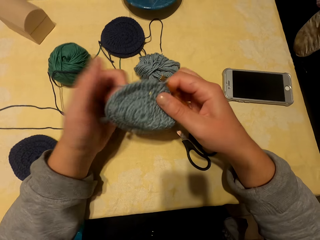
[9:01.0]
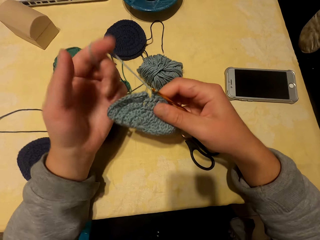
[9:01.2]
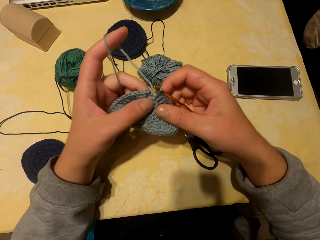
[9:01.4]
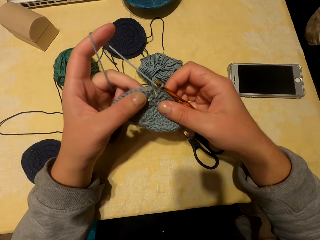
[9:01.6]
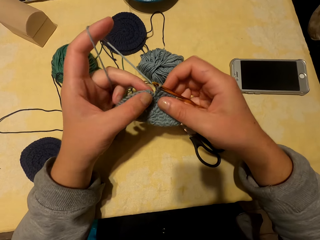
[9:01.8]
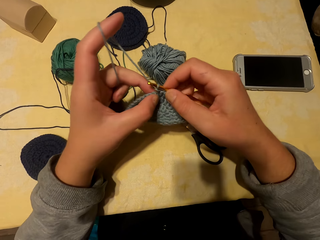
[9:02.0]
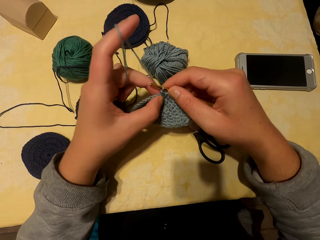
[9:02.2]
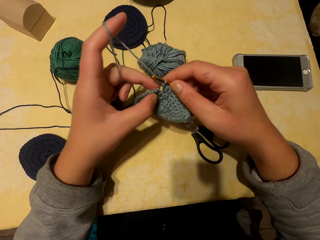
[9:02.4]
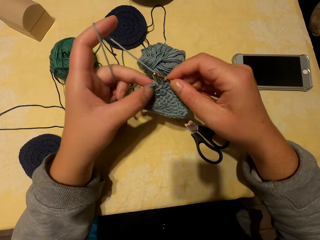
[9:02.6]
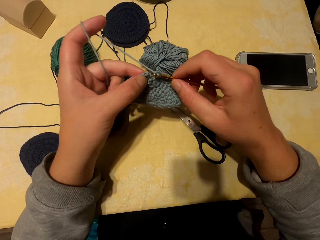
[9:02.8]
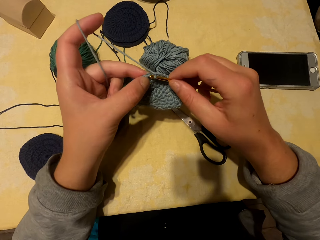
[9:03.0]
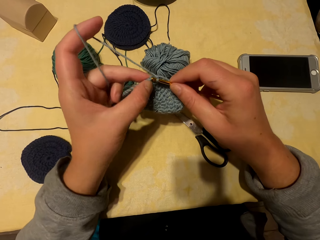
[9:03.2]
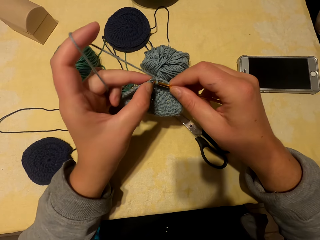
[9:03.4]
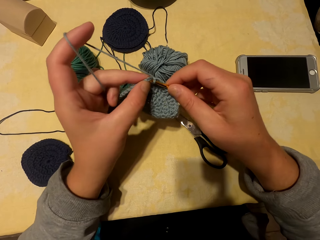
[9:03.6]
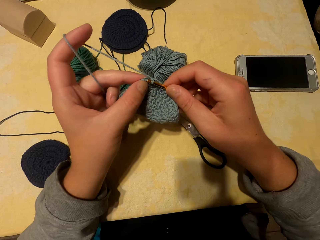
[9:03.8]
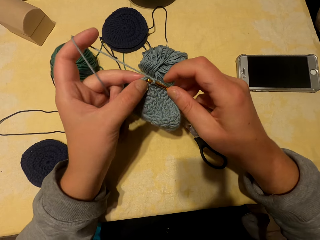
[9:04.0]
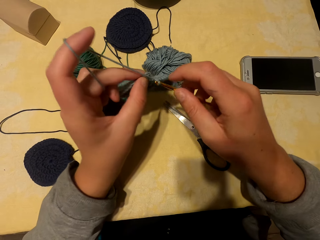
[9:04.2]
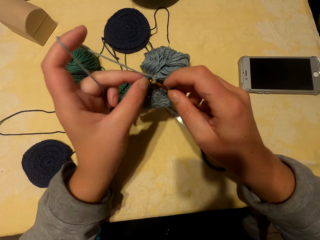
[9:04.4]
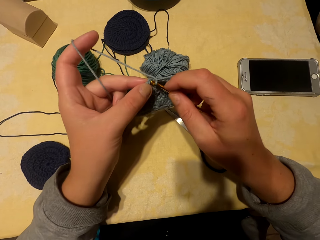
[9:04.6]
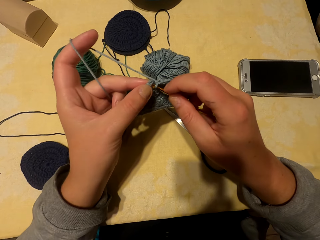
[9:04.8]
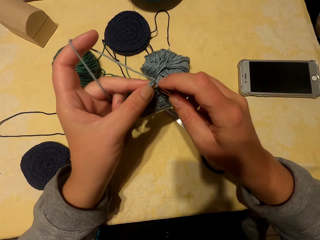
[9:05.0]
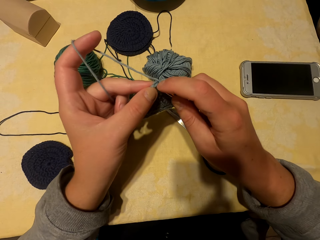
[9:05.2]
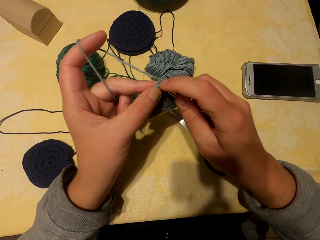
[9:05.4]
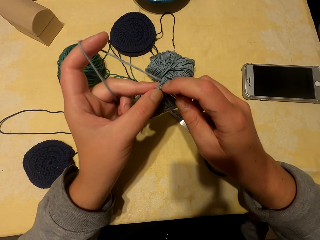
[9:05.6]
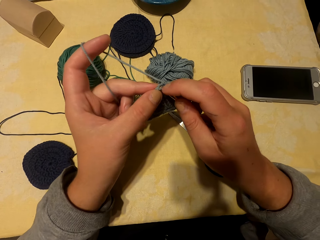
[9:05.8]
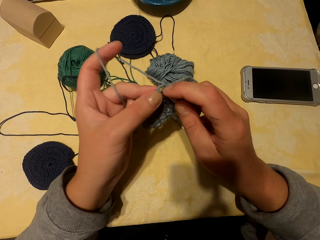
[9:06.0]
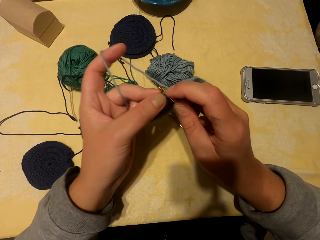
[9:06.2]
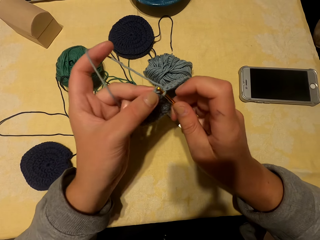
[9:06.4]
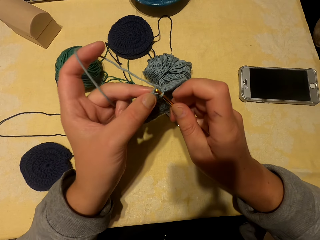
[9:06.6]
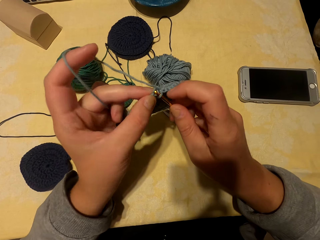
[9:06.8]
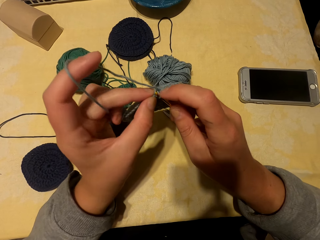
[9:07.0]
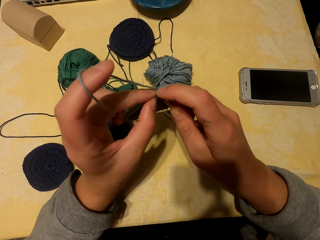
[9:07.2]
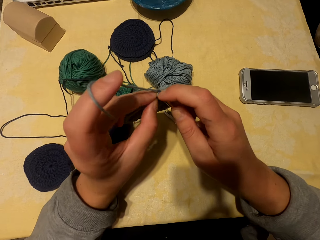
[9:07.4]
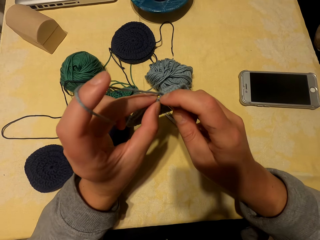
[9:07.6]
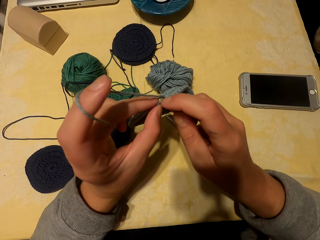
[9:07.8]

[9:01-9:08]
The camera wearer knits the fabric with the yarn and needle.

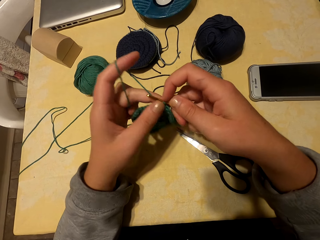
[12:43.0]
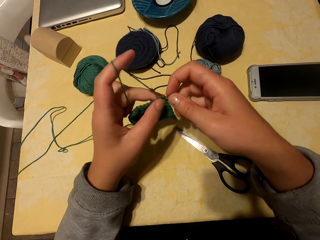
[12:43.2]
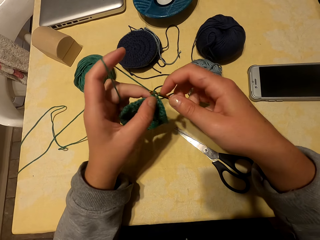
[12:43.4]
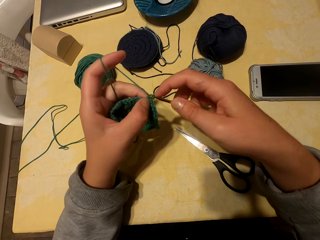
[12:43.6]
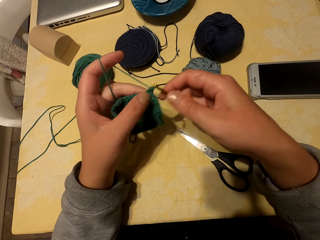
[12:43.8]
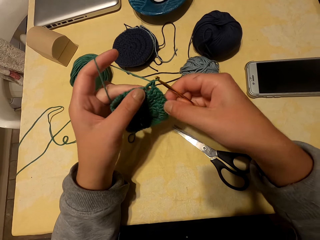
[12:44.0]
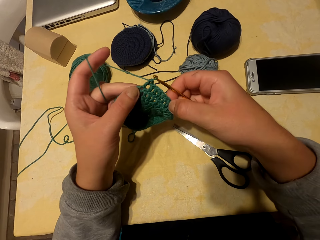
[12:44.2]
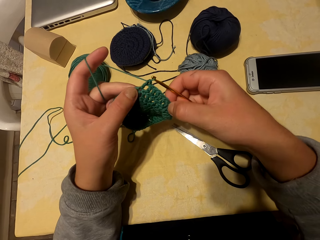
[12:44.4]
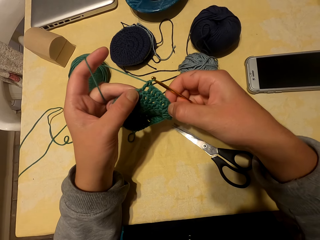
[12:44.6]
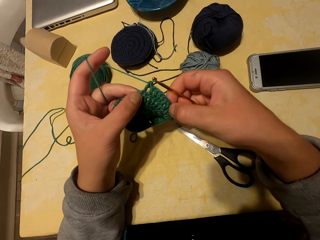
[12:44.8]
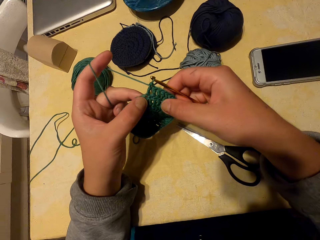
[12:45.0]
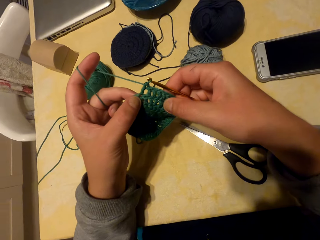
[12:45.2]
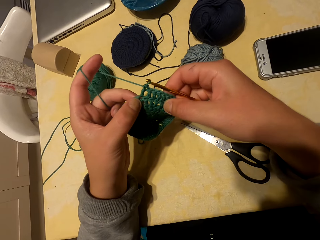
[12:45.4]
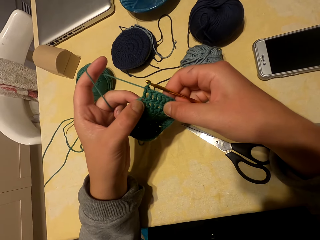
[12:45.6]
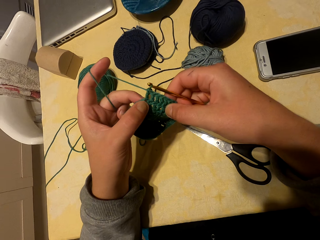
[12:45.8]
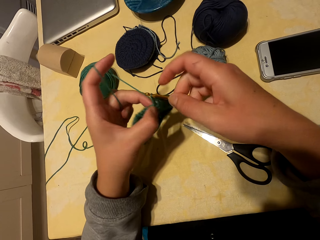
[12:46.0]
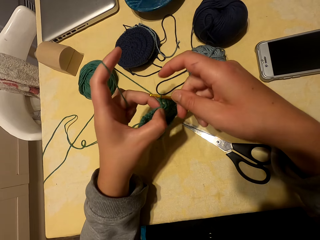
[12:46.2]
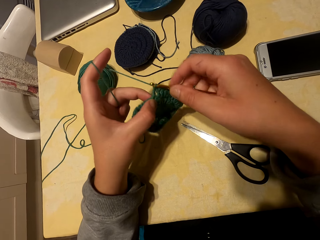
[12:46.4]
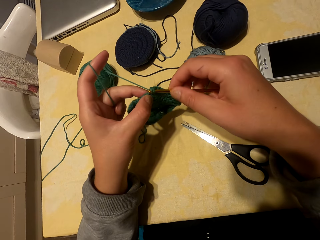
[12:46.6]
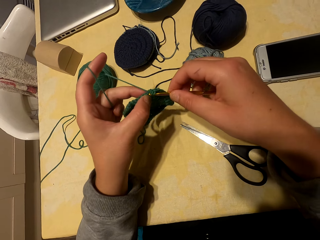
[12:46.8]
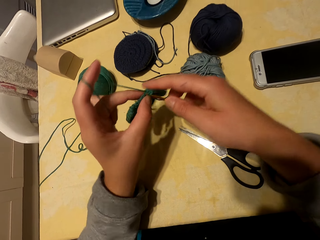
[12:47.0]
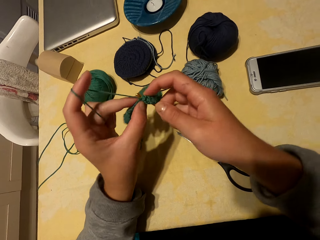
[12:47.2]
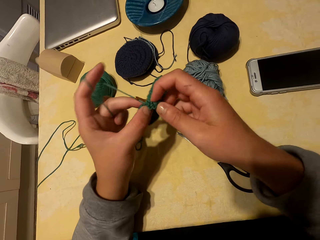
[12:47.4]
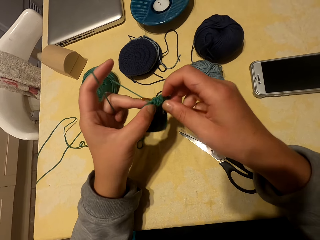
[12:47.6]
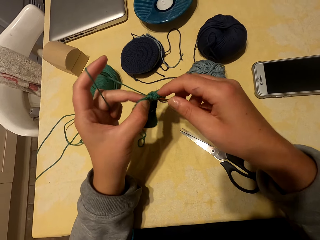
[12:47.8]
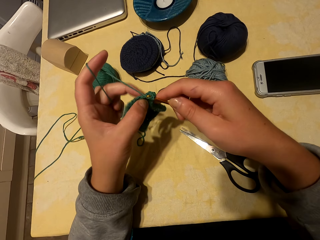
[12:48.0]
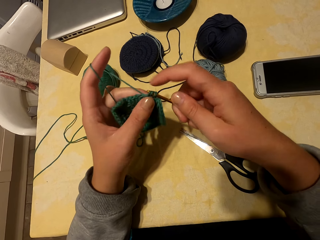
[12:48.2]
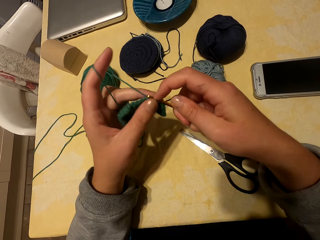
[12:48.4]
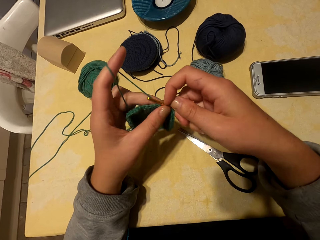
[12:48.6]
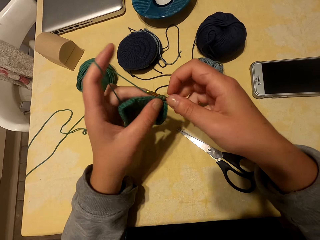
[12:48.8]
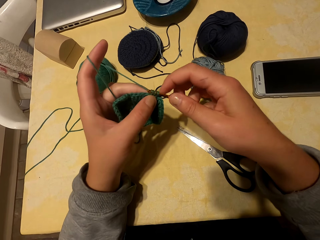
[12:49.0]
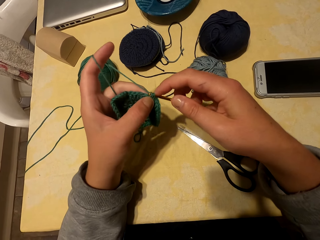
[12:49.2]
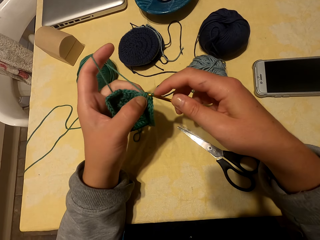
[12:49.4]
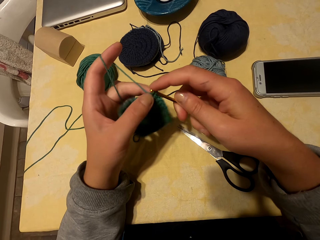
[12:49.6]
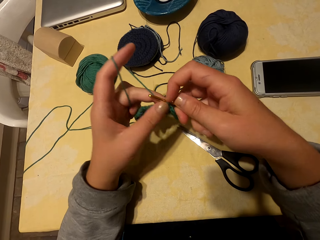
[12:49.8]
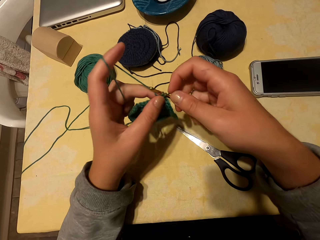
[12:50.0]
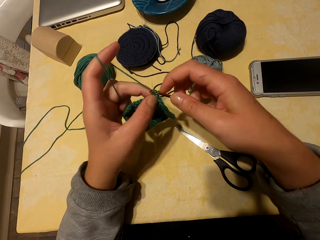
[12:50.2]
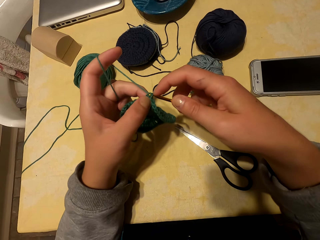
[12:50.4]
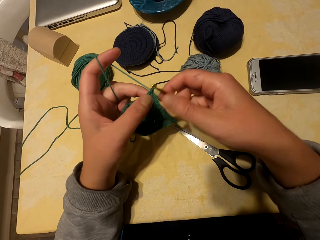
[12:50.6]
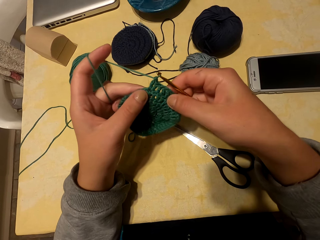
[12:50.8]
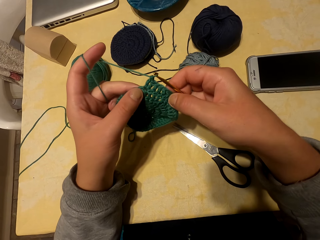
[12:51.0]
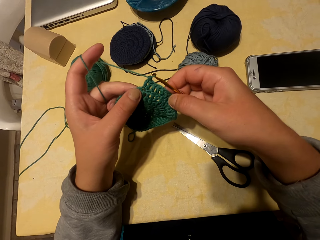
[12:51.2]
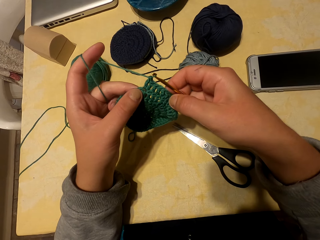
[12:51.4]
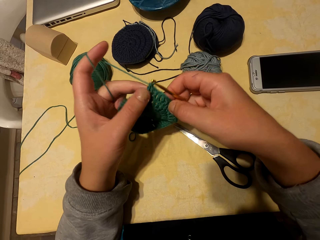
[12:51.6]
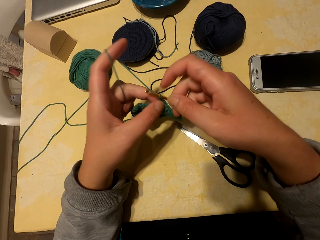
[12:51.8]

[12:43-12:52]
The camera wearer checks the fabric. They knit the fabric.

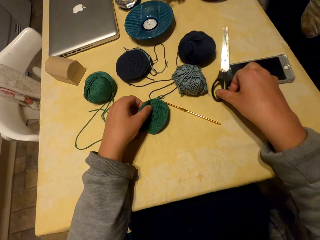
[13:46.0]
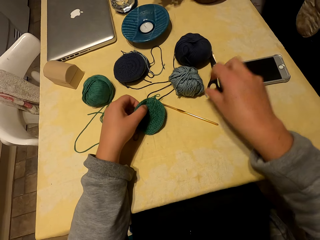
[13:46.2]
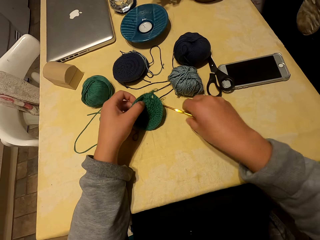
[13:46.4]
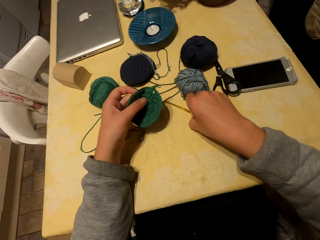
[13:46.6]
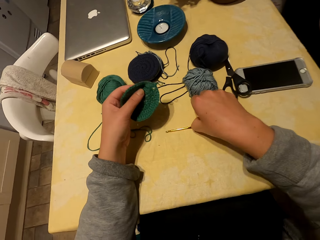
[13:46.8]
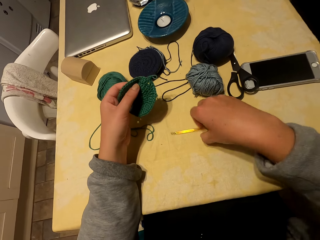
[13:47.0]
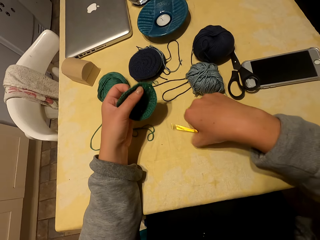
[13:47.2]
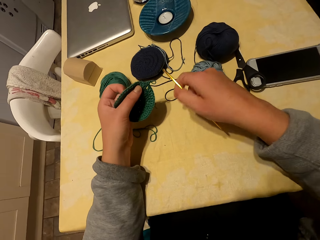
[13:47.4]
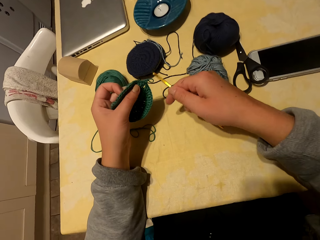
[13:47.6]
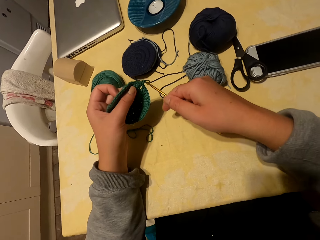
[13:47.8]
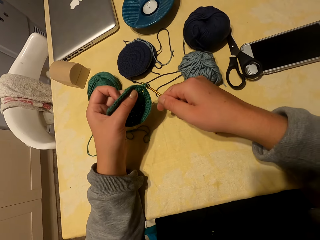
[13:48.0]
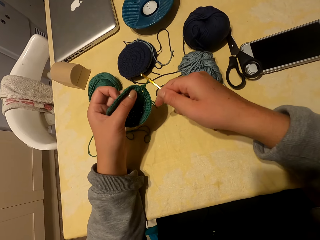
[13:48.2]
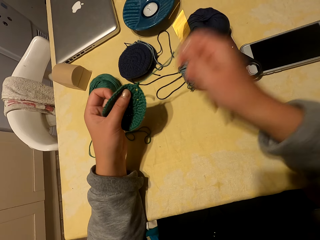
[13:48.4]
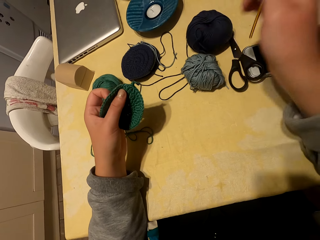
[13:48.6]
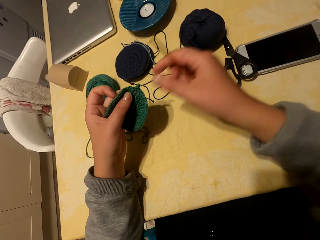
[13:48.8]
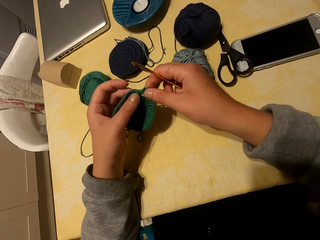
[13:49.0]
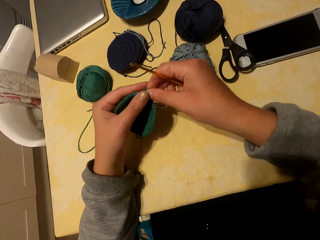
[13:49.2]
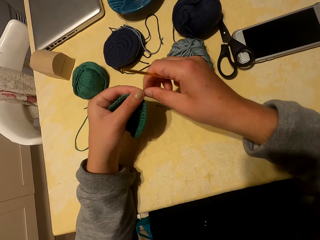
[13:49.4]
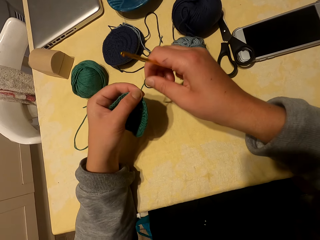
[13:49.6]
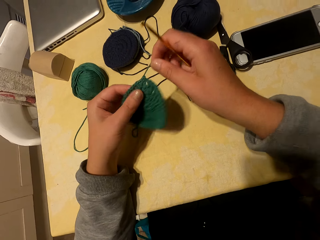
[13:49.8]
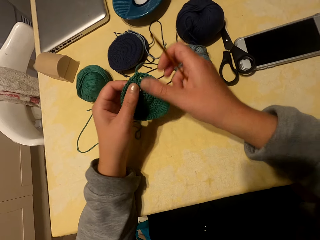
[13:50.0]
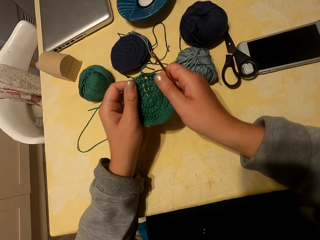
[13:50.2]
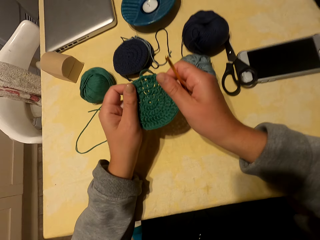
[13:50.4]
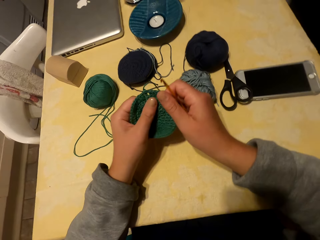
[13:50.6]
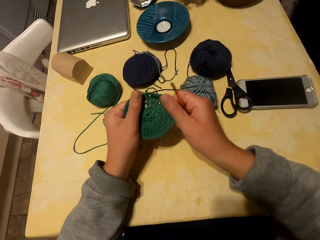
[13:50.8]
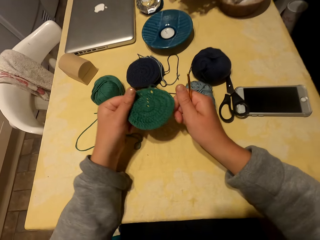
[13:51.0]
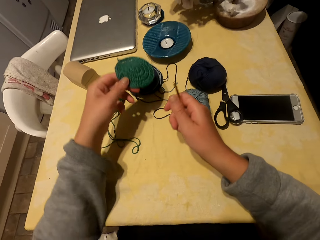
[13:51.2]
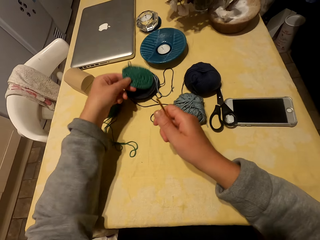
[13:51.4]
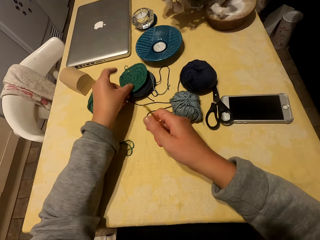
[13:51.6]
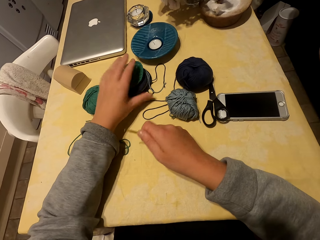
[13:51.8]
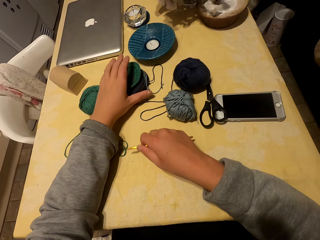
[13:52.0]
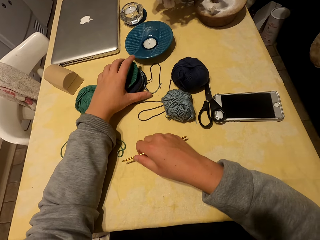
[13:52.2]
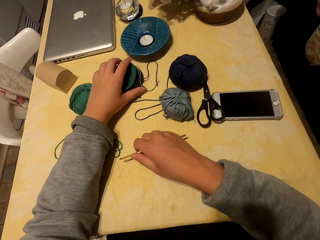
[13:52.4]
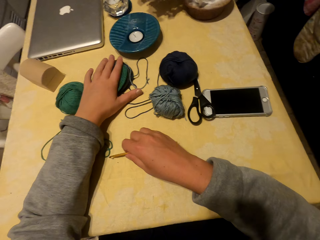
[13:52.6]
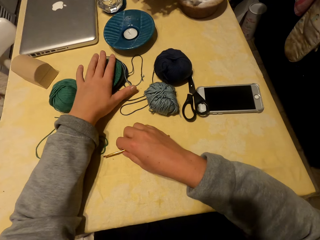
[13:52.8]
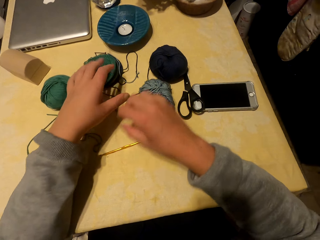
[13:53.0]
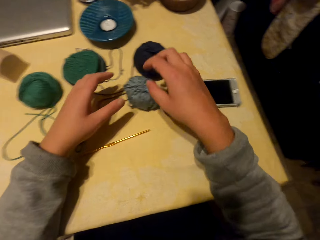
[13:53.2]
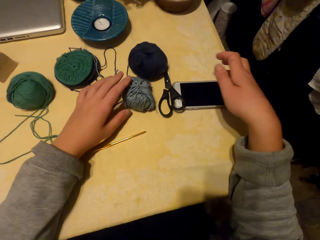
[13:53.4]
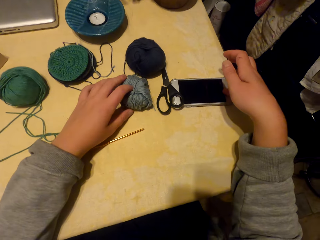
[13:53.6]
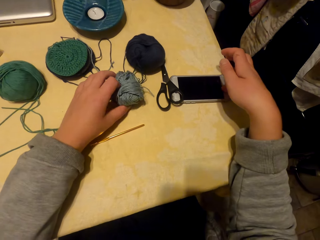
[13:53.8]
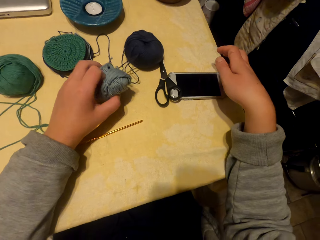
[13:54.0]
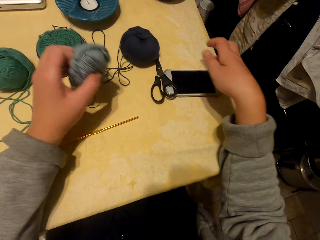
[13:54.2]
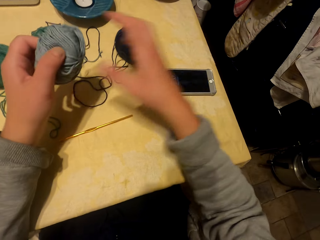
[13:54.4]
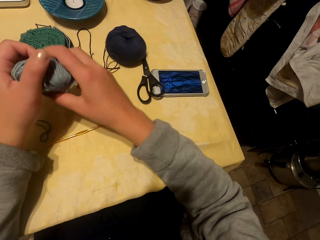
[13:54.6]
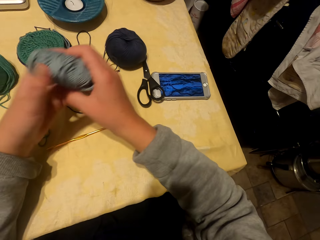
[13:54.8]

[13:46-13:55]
The camera wearer puts the scissors down. They pick up the piece, pick up the knitting needle, pull the yarn and stretch the fabric. They put the piece down, put the knitting needle down and pick up the yarn.
